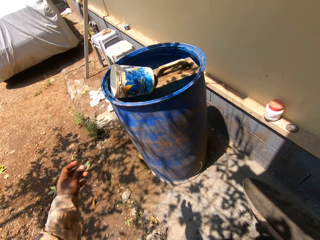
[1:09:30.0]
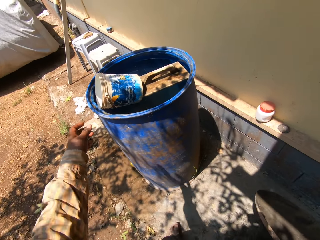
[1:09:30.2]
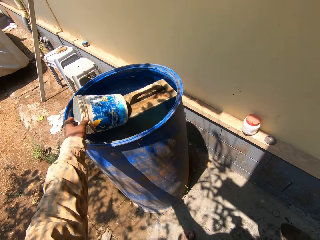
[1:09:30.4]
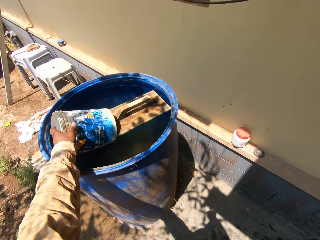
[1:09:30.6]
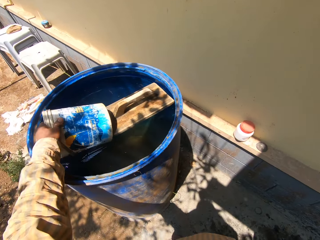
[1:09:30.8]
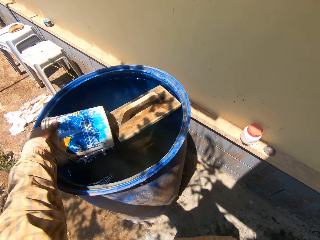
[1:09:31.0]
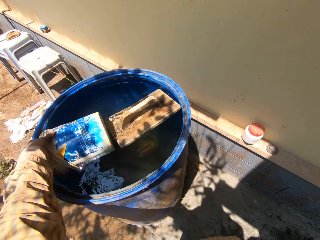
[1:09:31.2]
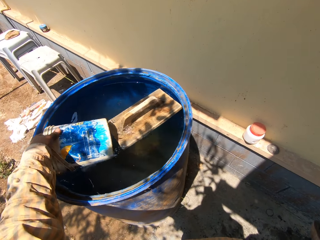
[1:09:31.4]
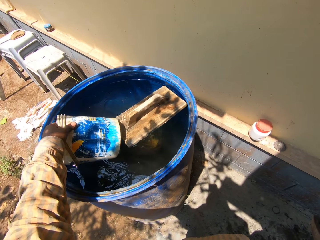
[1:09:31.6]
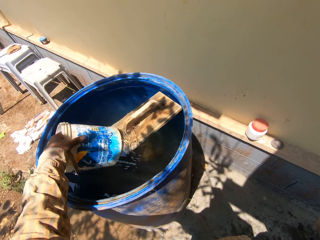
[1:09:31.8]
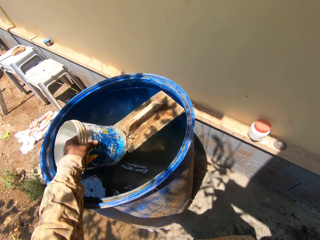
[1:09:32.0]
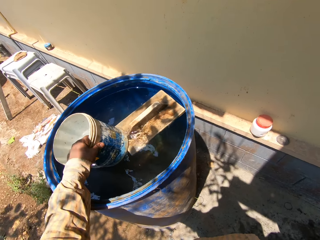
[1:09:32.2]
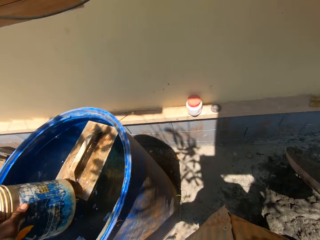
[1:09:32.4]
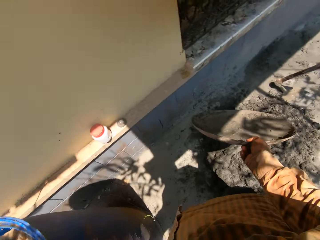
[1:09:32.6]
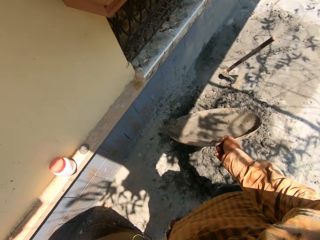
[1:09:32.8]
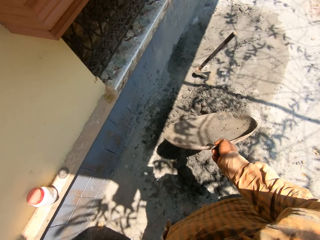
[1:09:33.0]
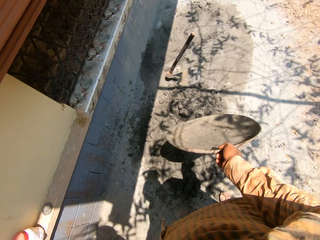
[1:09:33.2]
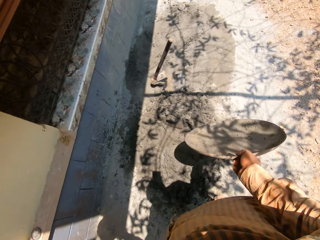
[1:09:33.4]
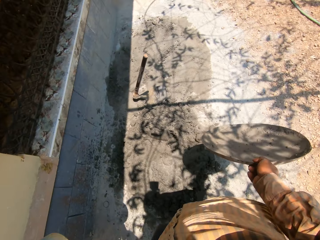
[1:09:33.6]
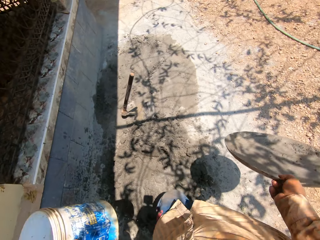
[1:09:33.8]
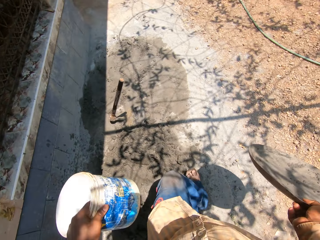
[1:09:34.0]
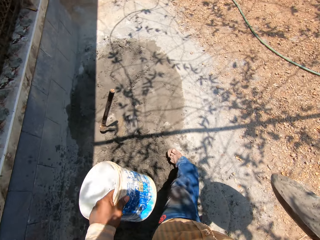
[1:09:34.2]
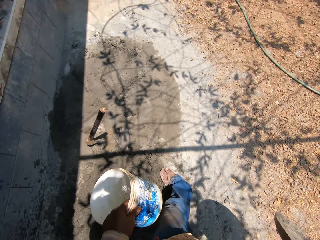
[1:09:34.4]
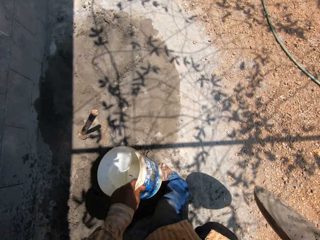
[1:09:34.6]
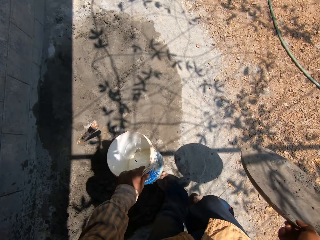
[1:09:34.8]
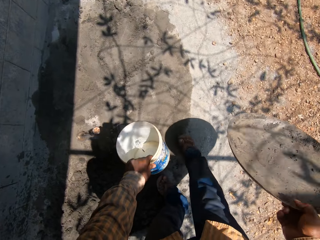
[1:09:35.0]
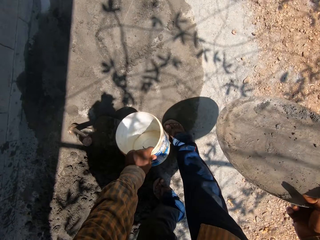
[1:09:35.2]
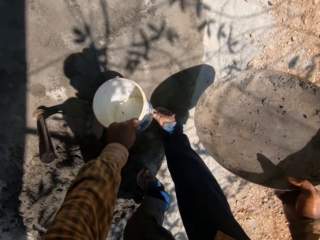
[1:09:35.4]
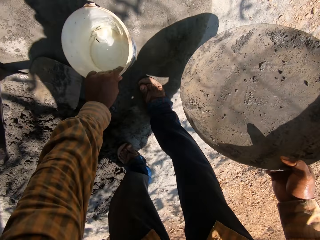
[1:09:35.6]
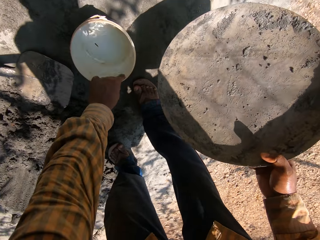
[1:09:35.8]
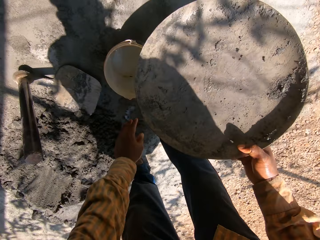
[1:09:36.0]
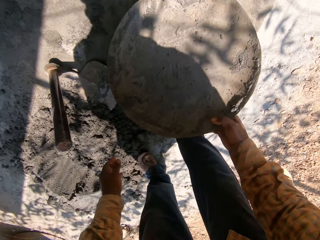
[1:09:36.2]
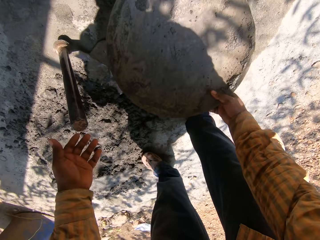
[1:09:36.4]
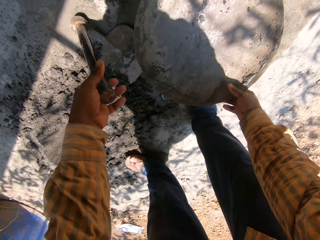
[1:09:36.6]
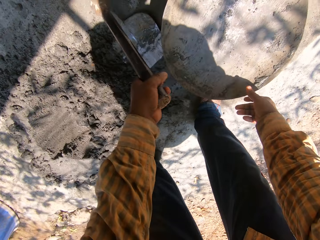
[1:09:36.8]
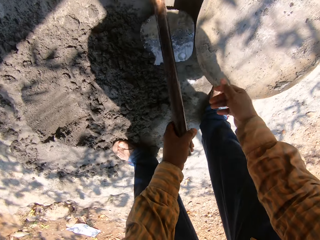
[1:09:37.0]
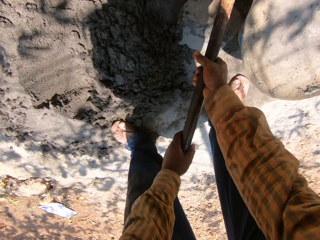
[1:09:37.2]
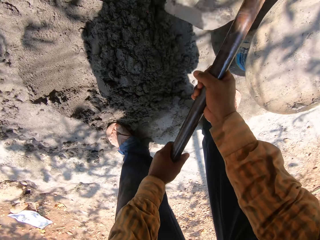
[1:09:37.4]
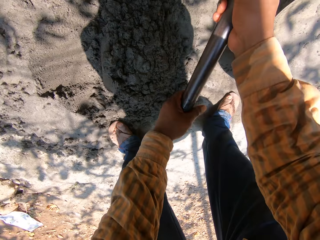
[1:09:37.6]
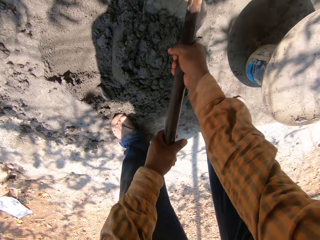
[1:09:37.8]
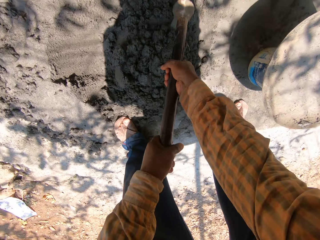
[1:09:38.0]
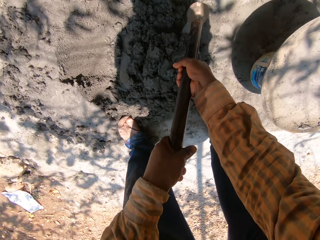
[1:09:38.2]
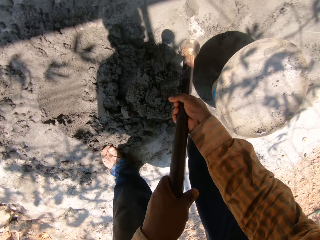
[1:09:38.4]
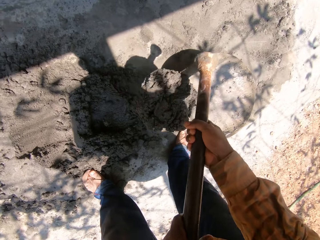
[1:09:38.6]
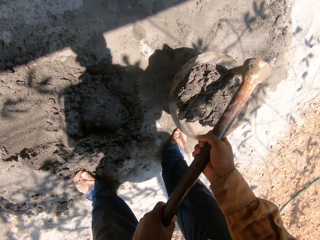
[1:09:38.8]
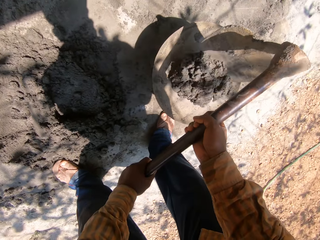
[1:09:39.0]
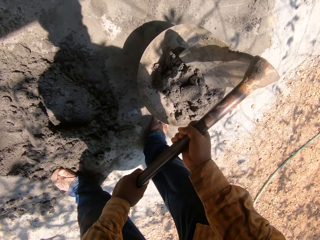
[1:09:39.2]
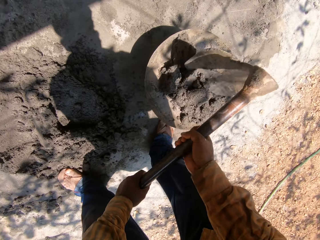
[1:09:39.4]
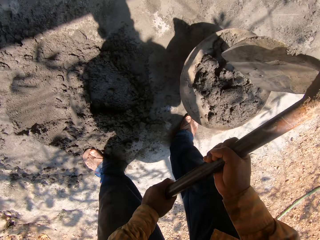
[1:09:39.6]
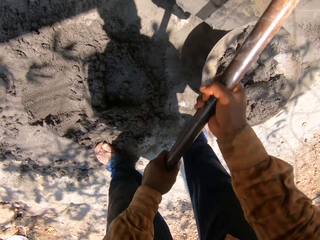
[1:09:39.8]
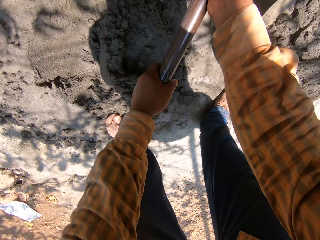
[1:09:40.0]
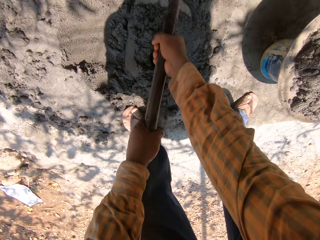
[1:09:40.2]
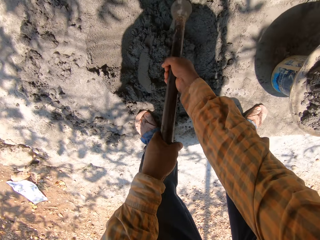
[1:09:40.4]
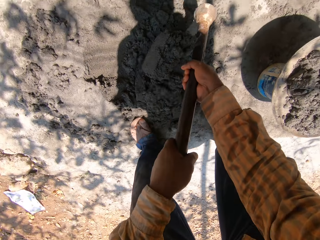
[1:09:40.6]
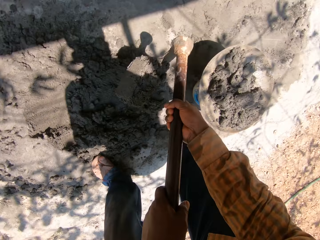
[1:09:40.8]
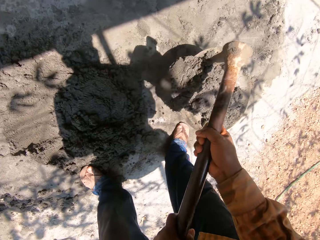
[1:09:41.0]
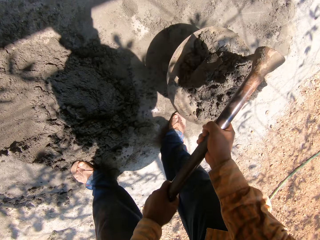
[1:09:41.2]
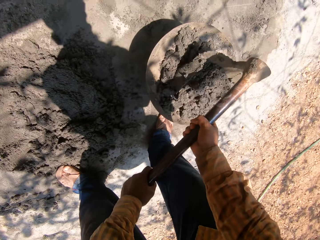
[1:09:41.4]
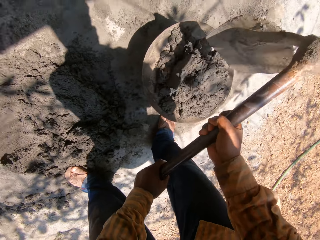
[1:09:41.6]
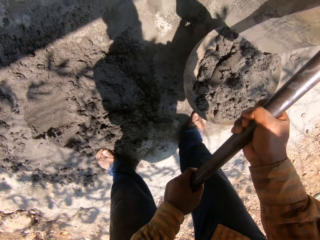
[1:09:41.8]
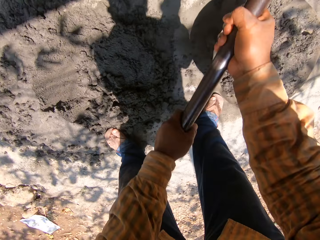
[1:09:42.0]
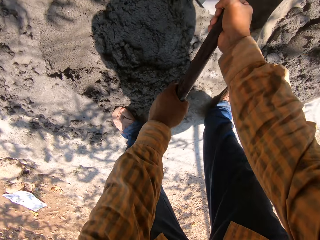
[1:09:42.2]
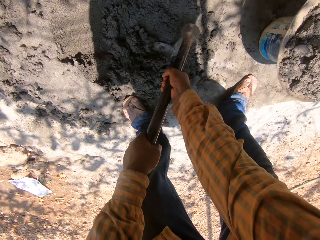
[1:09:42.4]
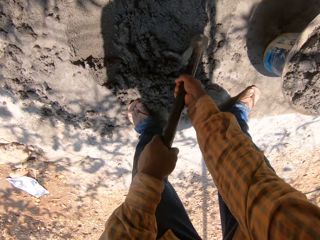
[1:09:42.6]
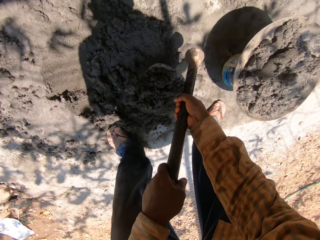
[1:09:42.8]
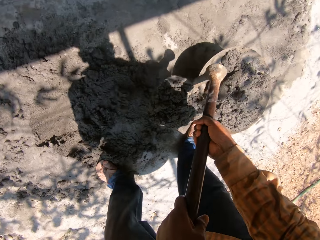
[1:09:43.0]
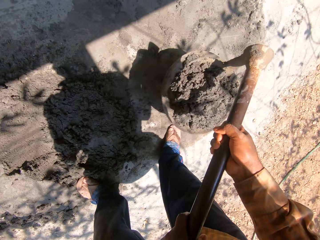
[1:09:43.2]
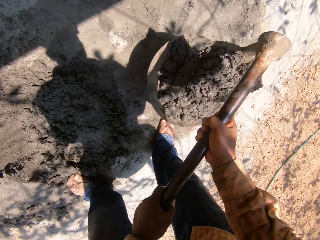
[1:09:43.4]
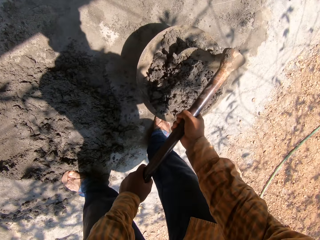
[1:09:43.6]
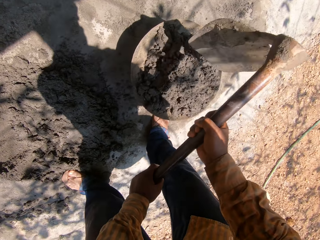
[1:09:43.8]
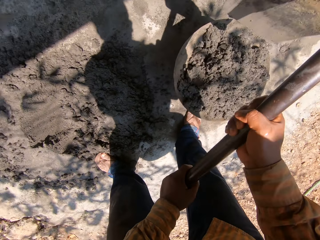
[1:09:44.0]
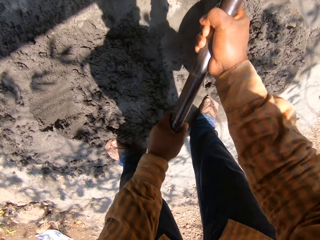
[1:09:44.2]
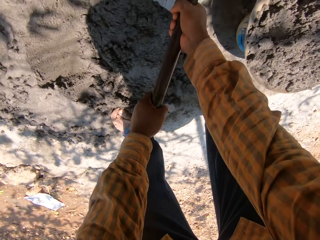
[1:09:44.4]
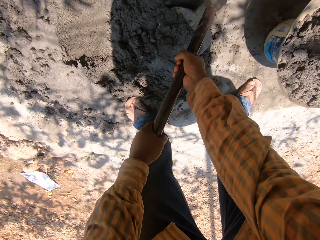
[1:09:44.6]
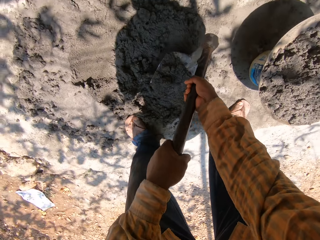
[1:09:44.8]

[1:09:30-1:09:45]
The camera wearer touches the bucket in the drum of water with his left hand. He fetches water with the paint container. He picks the bucket in the drum of water with his left hand. He takes a few steps. He drops the bucket on the ground with his left hand. He drops the head pan on the bucket with his right hand. He touches the hoe on the ground with his left hand. He picks up the hoe on the ground with both hands. He packs mortar from the ground with the hoe in both hands. He pours the mortar in the head pan with the hoe in both hands. He packs the mortar from the ground with the hoe in both hands. He pours the mortar in the head pan with the hoe in both hands. He packs the mortar from the ground with the hoe in both hands. He pours the mortar in the head pan with the hoe in both hands.

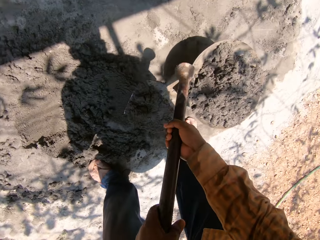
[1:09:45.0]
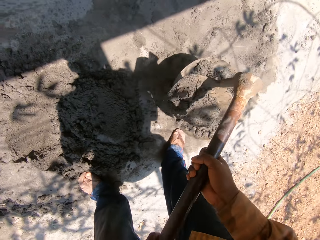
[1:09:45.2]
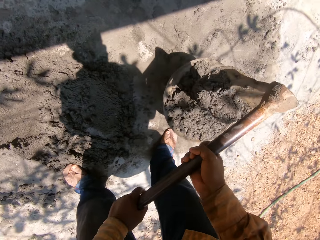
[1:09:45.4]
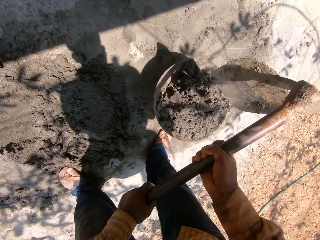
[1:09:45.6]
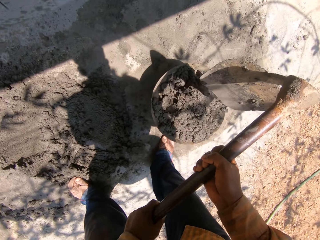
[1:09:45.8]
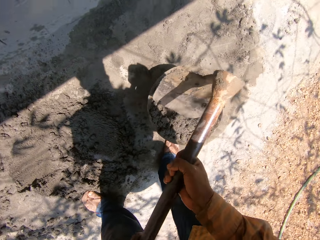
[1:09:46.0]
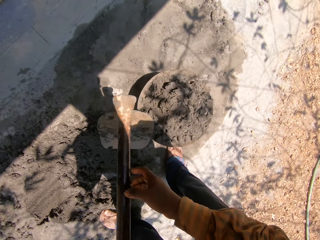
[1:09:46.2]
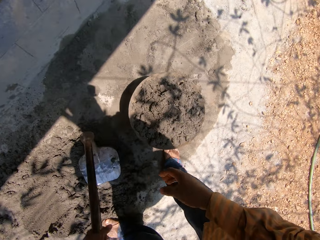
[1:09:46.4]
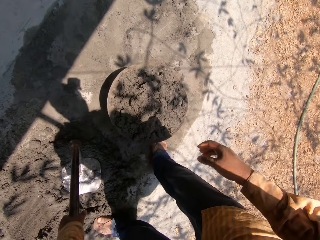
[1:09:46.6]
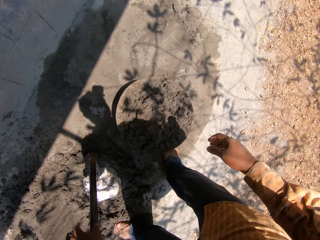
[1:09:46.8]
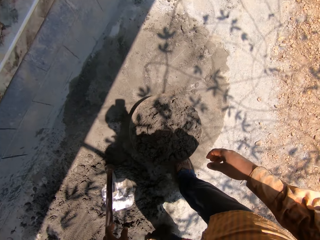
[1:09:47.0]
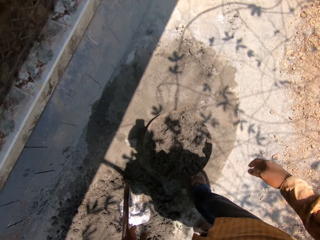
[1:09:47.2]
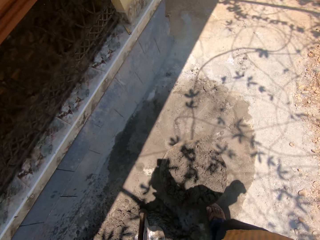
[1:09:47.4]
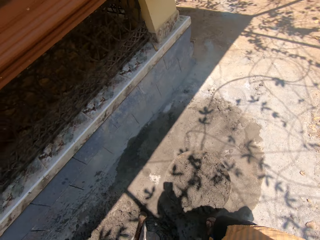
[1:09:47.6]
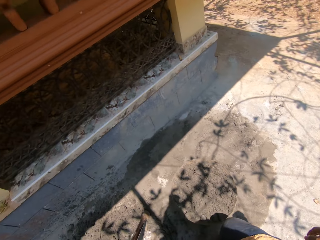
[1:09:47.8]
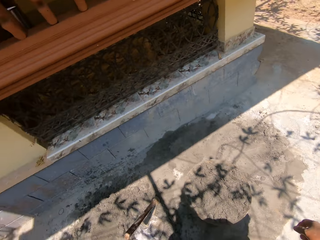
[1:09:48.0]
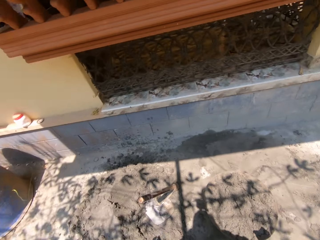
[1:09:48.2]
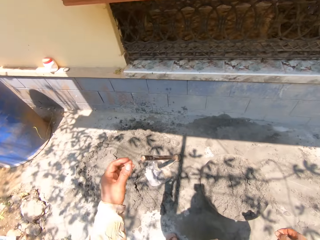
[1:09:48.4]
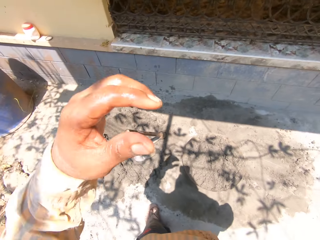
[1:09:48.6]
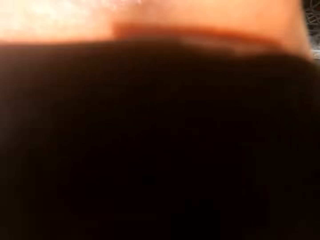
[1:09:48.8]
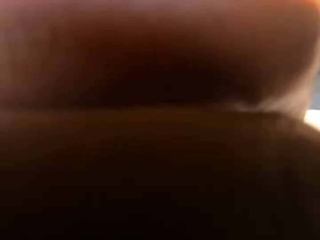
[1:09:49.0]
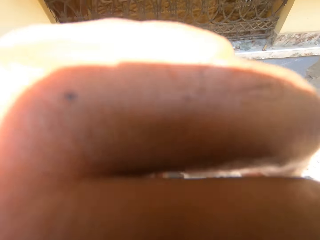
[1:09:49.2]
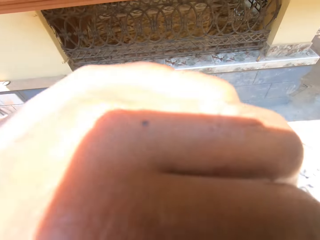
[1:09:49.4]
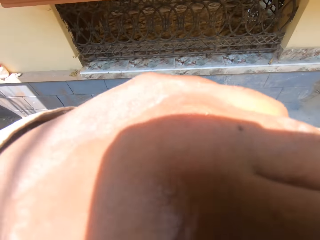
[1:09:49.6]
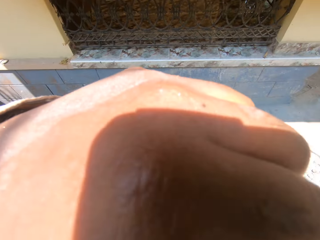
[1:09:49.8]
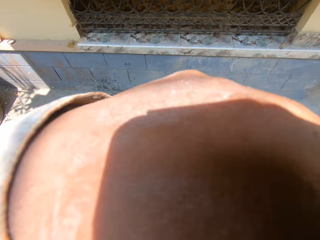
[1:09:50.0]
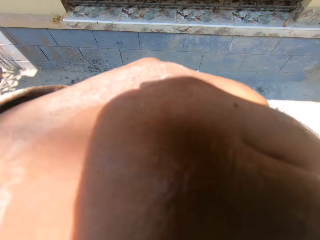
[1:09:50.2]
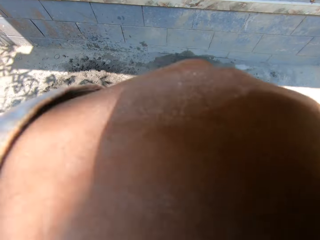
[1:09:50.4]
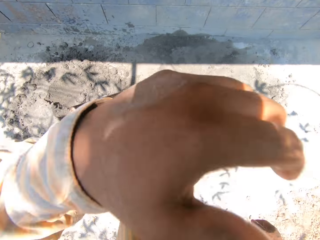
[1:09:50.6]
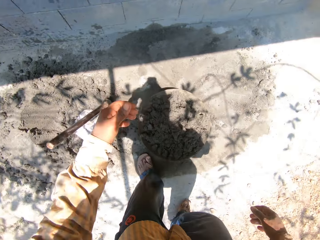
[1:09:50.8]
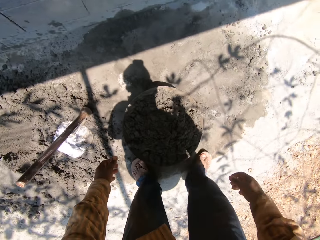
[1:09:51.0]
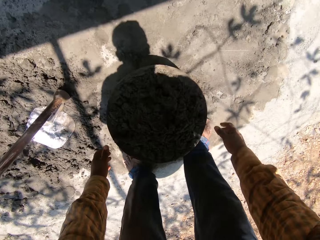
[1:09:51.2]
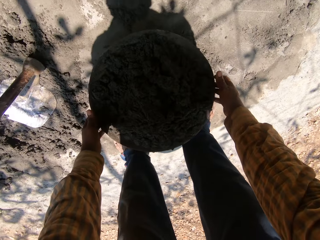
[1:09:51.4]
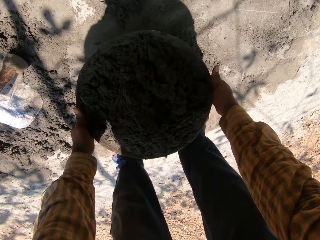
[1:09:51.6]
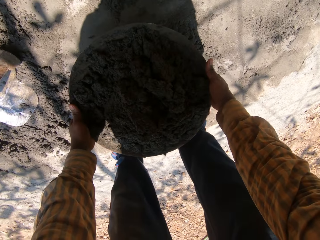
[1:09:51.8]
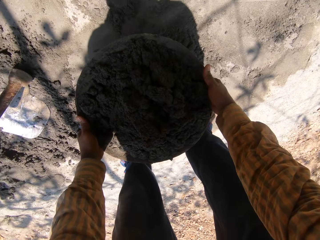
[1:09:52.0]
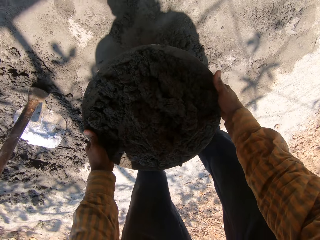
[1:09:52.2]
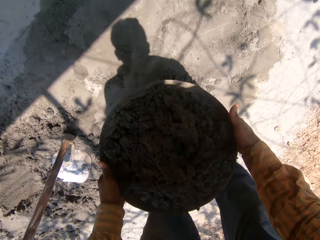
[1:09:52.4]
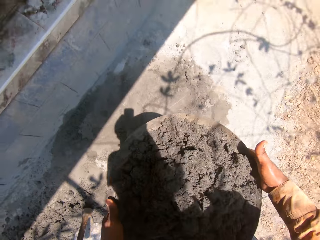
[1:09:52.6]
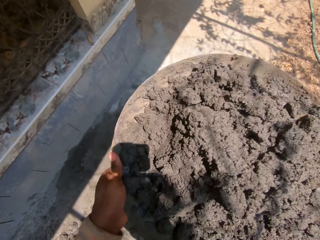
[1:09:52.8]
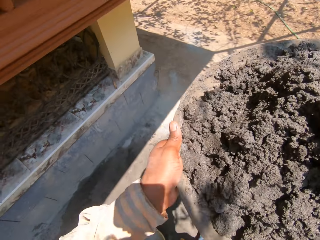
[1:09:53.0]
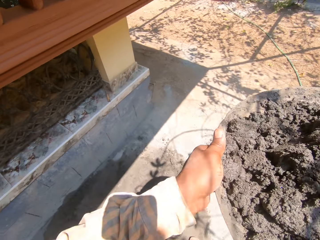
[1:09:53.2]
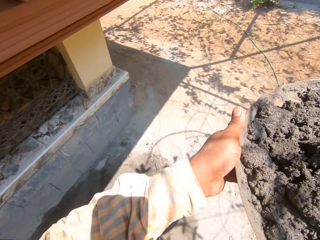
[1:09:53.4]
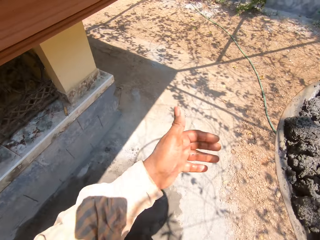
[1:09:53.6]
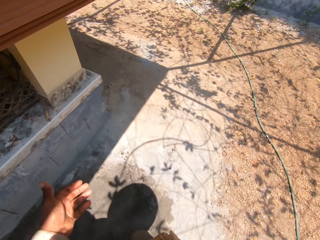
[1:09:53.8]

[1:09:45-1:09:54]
The camera wearer packs mortar or concrete from the ground with the hoe in both hands. He pours the mortar in the head pan or mixing bowl with the hoe in both hands. He drops the hoe on the ground with his left hand. He wipes himself with his left hand. He touches his face with his left hand. He picks up the head pan on the bucket with both hands. He carries the mixing bowl with the concrete. He walks.
